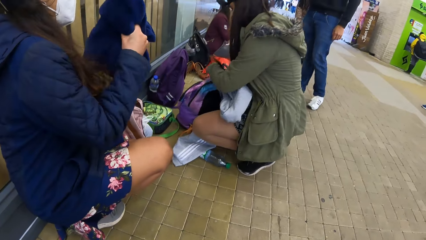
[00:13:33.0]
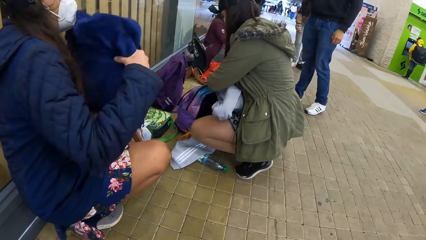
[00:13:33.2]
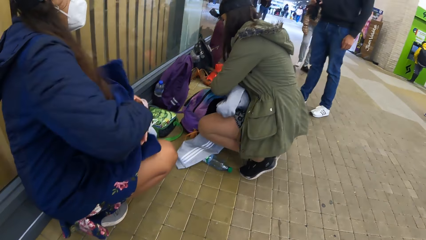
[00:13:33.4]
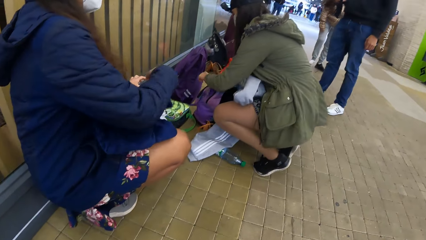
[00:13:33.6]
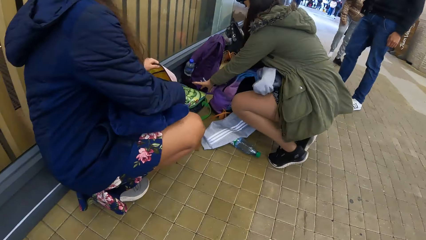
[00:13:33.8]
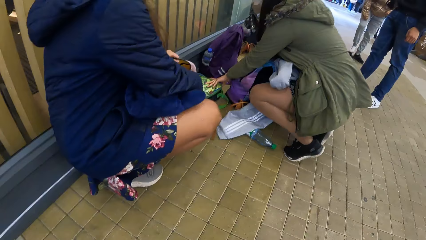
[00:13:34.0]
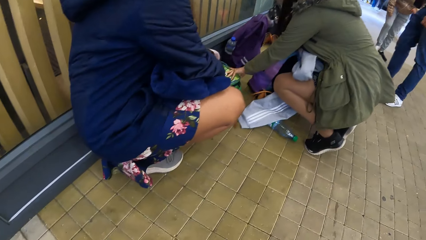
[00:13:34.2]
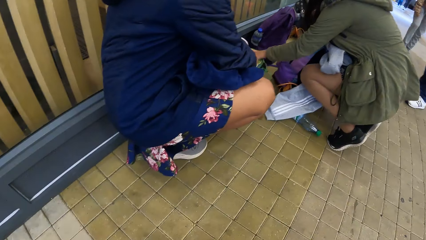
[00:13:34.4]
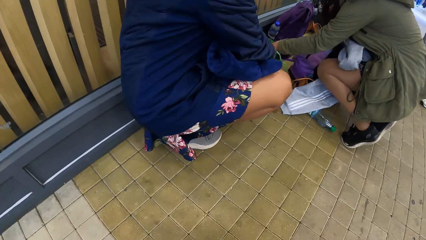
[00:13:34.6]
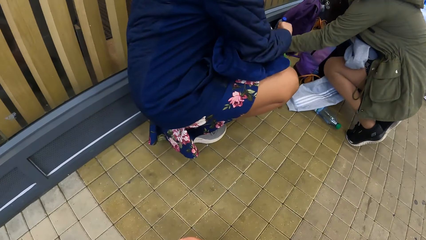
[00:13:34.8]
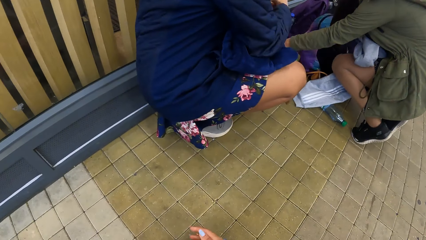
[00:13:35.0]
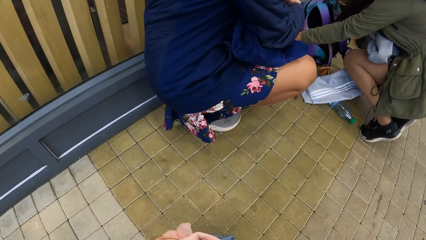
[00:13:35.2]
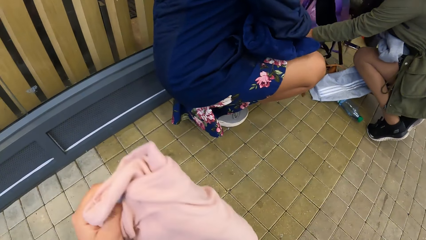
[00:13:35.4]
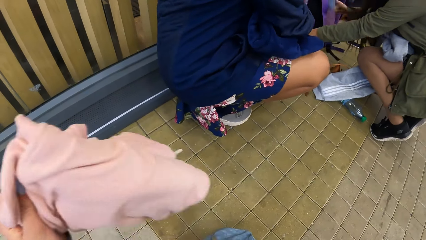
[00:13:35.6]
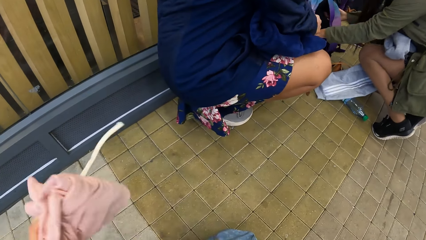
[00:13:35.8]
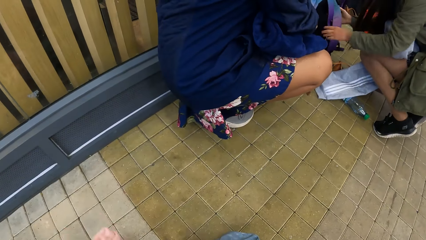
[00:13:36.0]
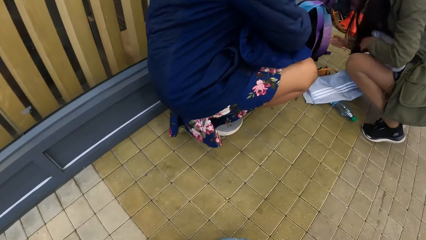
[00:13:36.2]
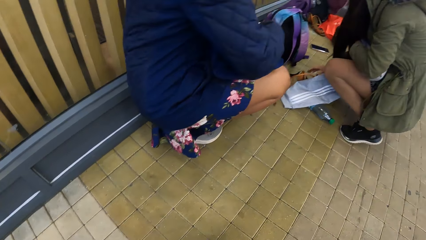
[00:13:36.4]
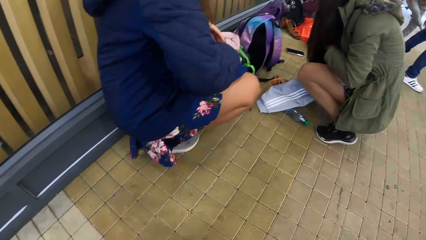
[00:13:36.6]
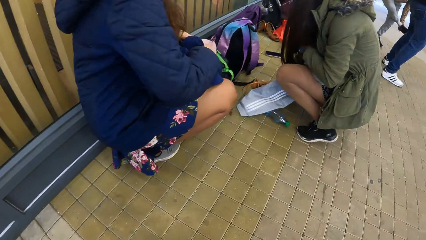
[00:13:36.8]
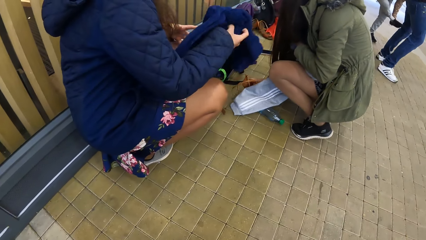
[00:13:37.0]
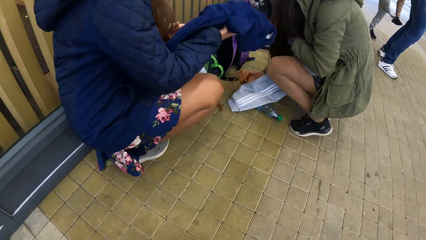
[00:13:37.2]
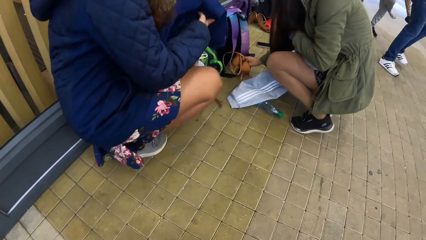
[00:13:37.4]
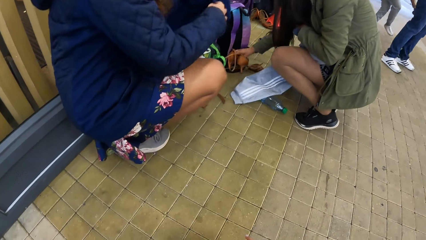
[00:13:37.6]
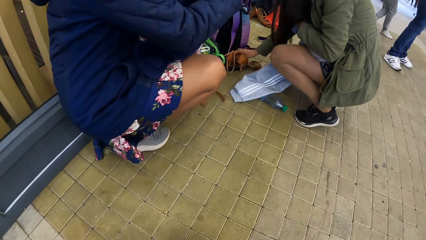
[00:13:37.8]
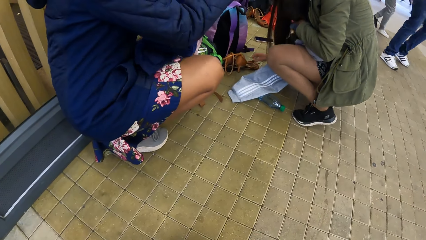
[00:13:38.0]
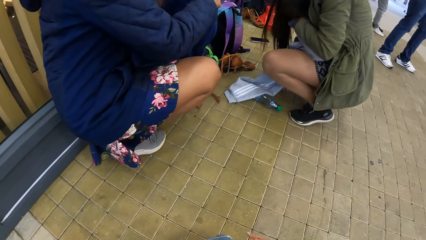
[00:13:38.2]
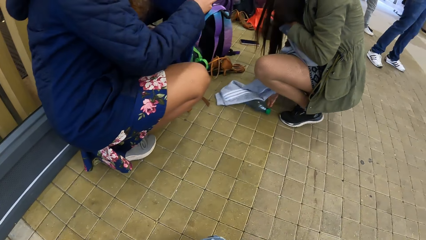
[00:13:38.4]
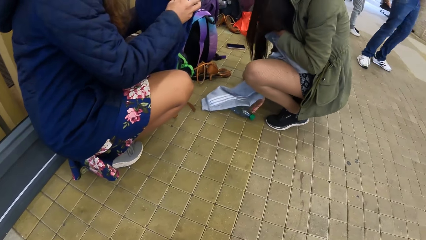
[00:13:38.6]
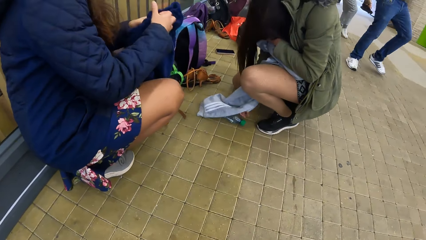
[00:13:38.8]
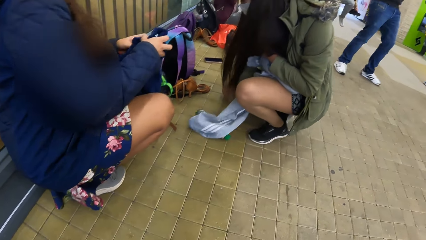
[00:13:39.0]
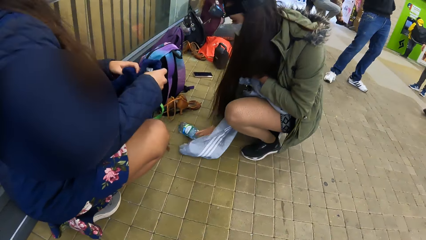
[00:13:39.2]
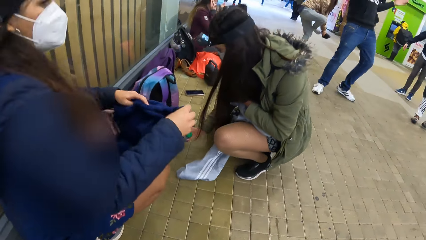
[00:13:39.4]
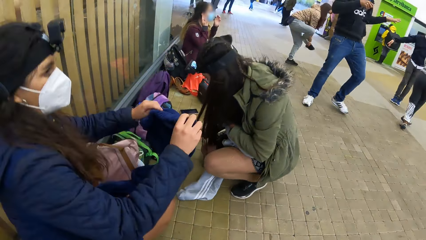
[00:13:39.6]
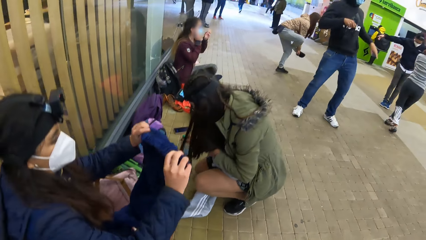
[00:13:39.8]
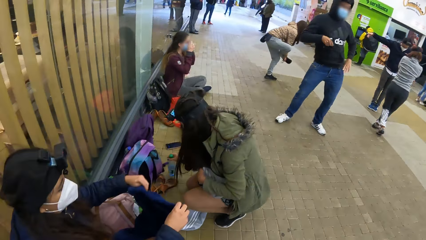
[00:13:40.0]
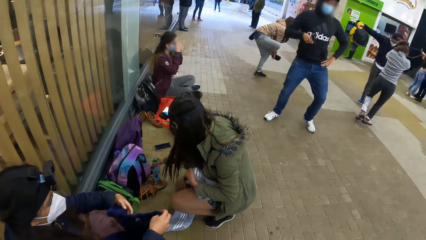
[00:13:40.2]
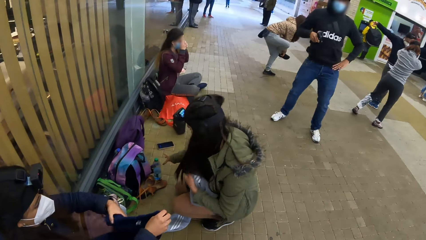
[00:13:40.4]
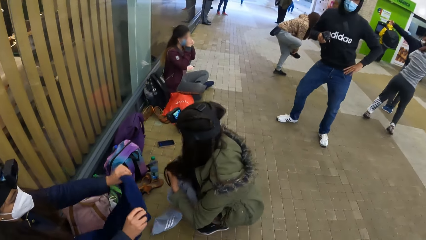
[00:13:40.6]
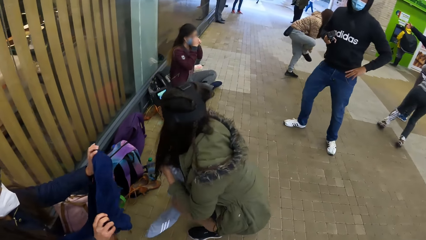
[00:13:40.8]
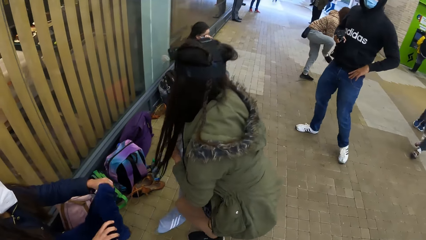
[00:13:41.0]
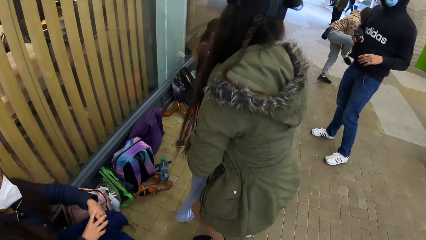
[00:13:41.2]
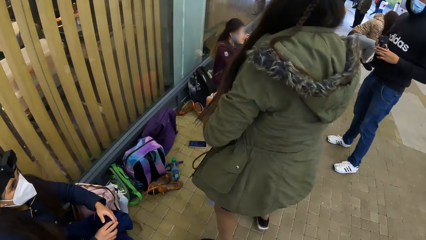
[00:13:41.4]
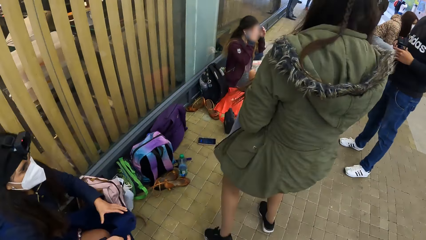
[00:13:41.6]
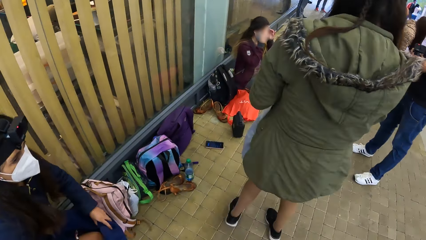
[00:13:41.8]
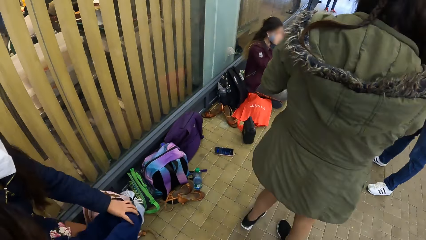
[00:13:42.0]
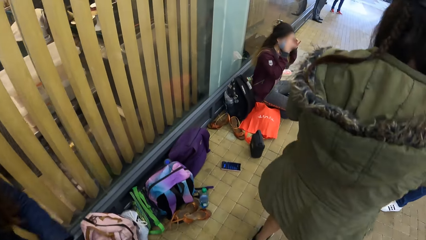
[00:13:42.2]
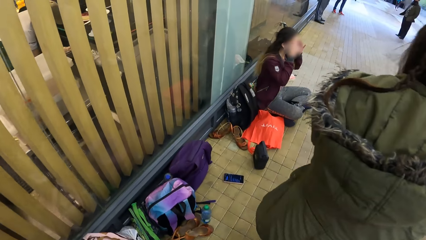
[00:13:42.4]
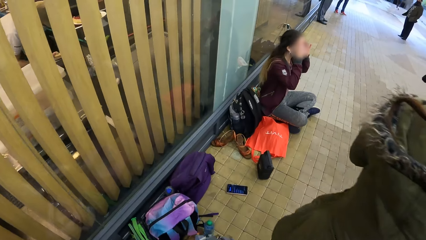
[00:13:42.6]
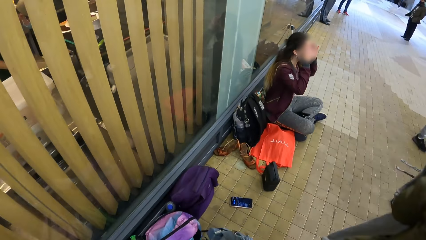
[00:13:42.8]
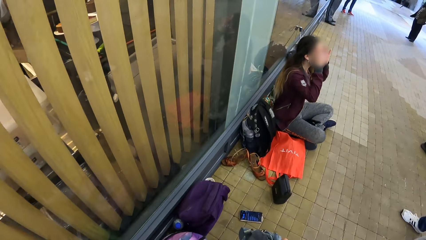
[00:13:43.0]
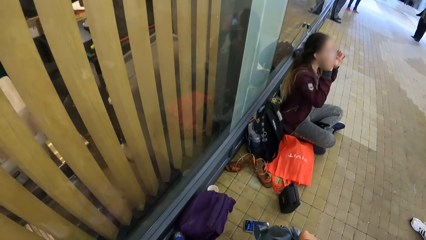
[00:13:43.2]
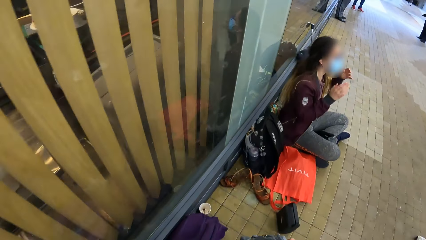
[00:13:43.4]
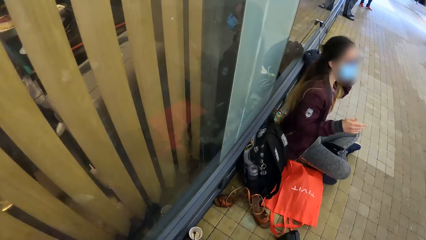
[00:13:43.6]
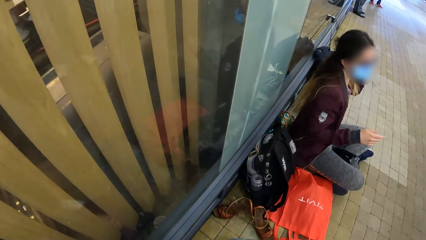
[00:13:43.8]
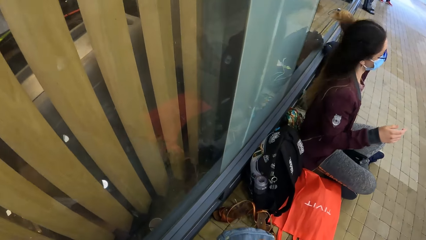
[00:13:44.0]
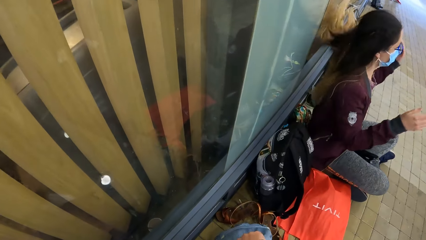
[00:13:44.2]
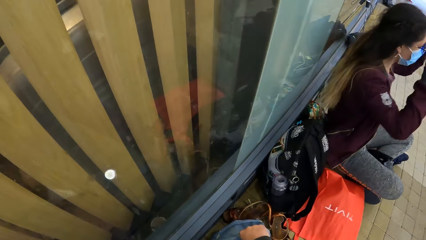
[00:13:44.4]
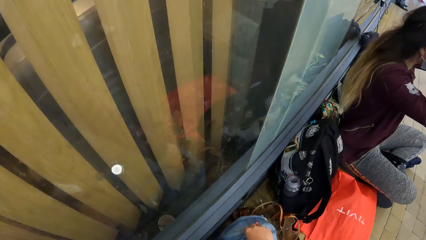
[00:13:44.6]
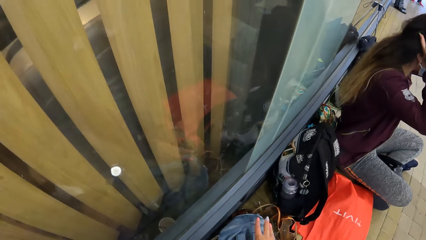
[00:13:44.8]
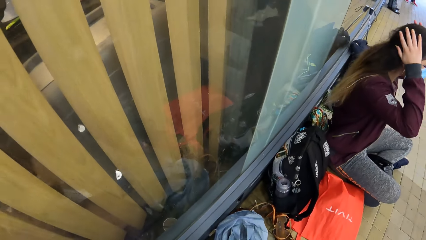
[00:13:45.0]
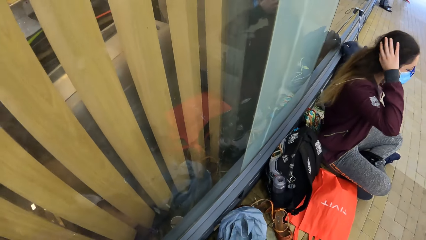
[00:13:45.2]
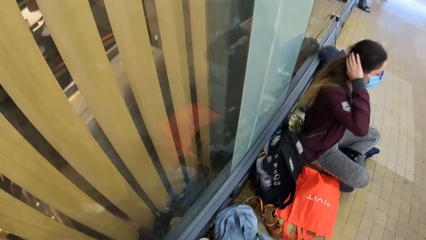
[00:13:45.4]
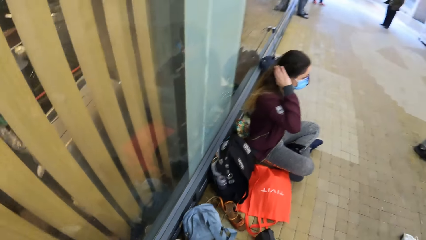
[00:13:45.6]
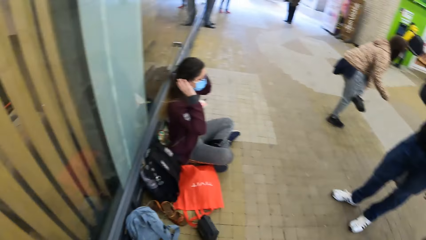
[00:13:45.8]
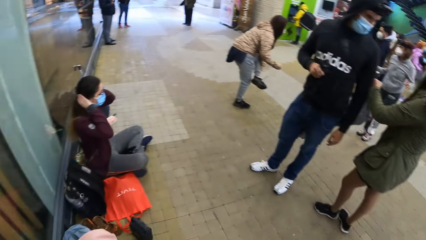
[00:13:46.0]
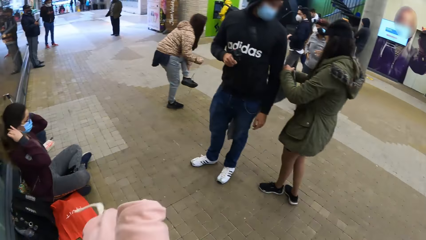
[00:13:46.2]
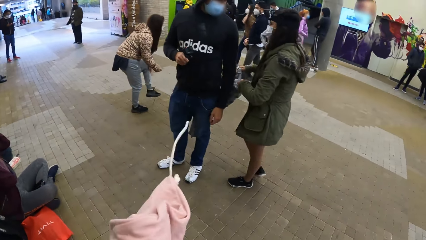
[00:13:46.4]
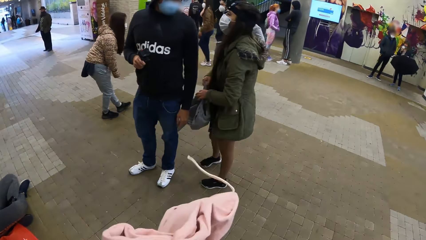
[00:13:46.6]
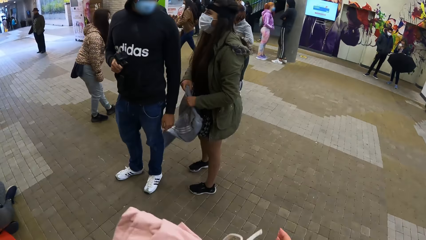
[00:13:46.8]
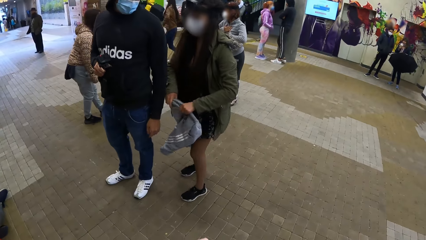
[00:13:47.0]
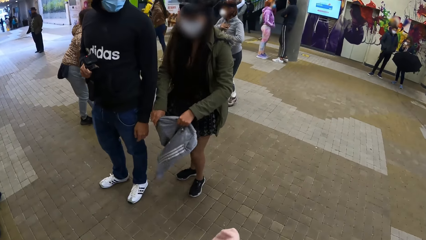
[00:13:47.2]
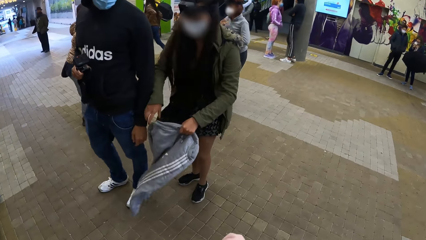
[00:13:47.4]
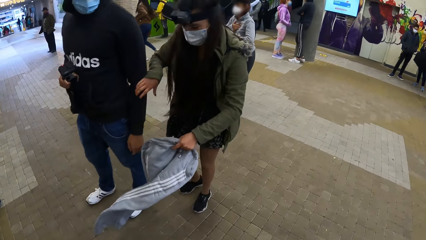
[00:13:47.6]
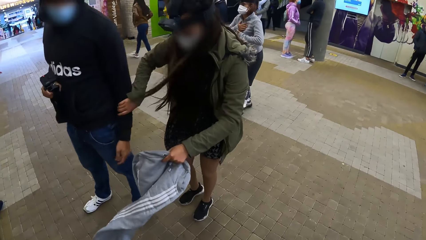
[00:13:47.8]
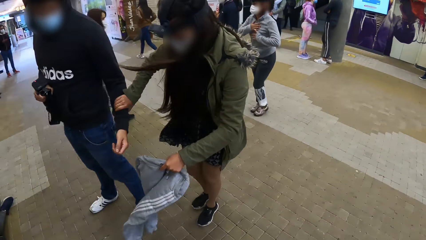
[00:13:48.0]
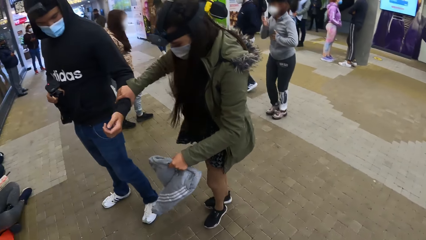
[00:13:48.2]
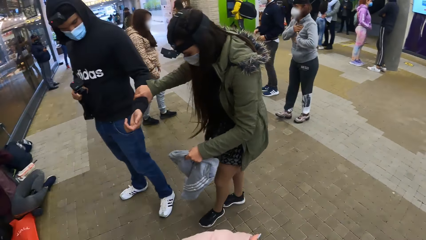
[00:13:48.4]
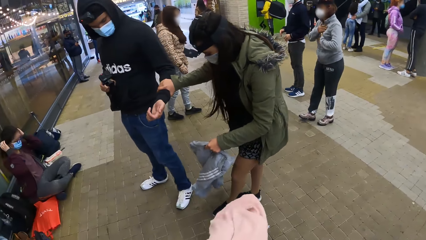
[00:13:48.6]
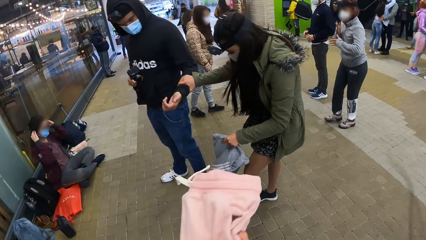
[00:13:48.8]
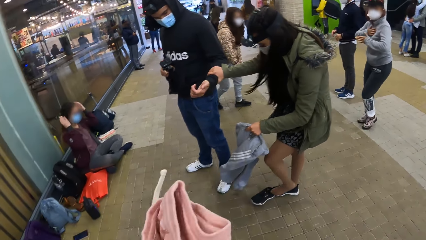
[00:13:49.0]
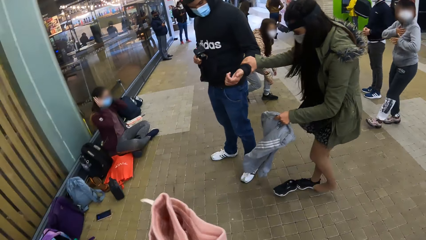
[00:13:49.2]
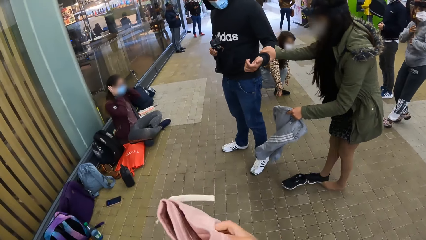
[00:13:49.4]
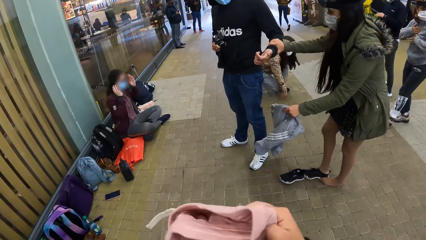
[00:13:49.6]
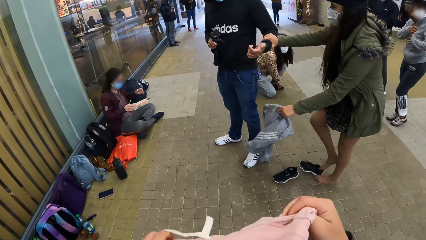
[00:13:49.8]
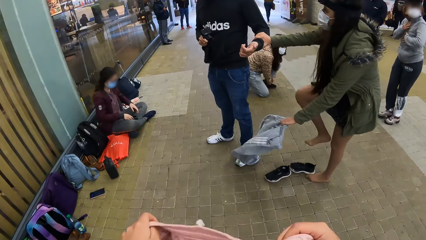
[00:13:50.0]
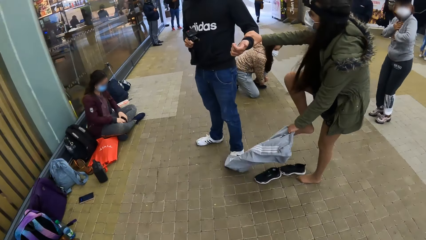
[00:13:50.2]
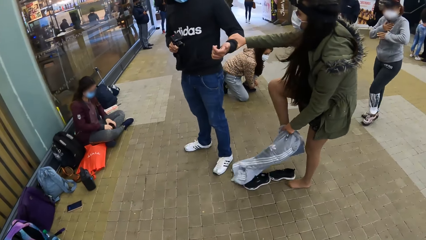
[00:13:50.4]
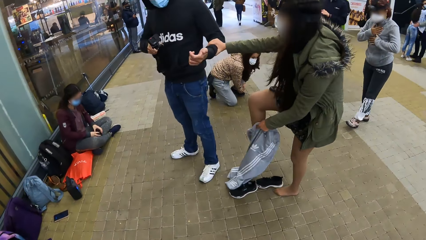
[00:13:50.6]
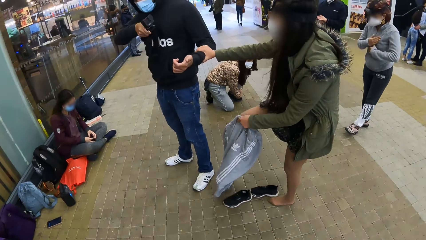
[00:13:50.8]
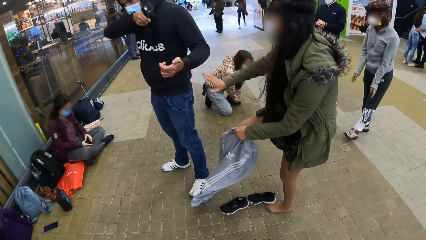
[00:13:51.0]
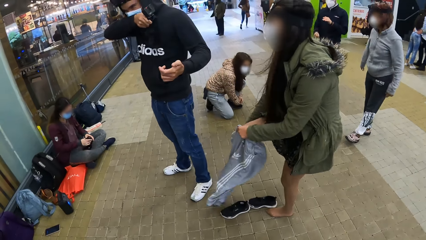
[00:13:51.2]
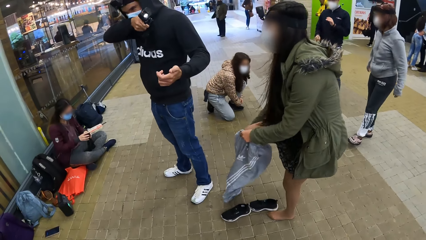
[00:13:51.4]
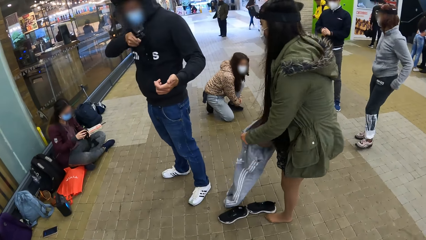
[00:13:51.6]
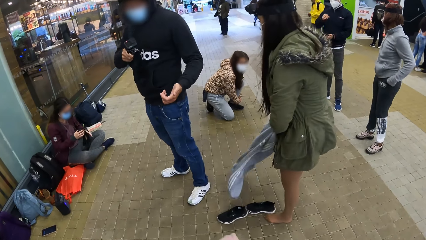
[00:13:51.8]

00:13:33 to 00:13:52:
The camera wearer squats down. A woman moves a bag on the floor with her left hand. The camera wearer looks around and holds joggers with her left hand. The woman places the bag on the floor with her right hand. The camera wearer moves a cloth with the left hand. The woman moves a pair of heels on the floor with her right hand. Another woman adjusts the joggers with her hands. The camera wearer looks around. The first woman moves a bottle on the floor with her right hand. A man dances. A third woman adjusts the mask on her face with her hands. The camera wearer stands and walks ahead. She places the bag on the floor with her left hand. She holds the cloth. A fourth woman dances. A fifth woman holds the left hand of another man with her right hand and removes her left foot from her shoe. The camera wearer unfolds the trousers with both hands. She moves the cloth. A third man hits his hands against each other. The second woman laces her left shoe with both hands. The fifth woman removes her right foot from her shoe. A sixth woman takes a camera from her left leg with both hands. The fifth woman raises a leg and wears a pair of trousers in her left hand with both hands. The second man touches a face mask on his face with his right wrist. The fourth woman puts her hands into her trouser pockets.
